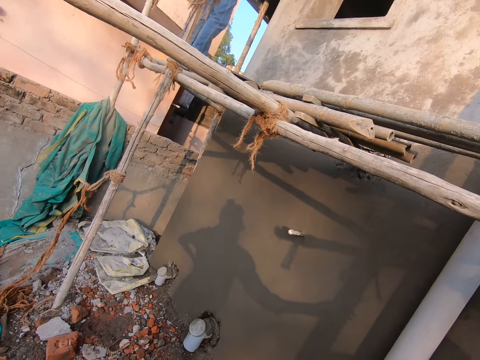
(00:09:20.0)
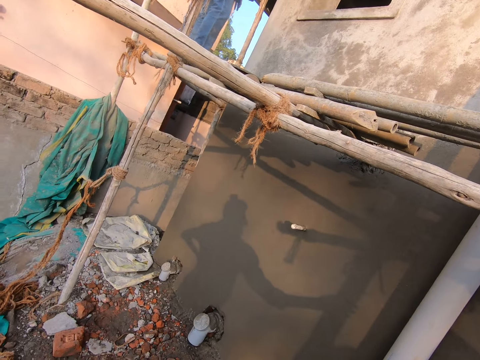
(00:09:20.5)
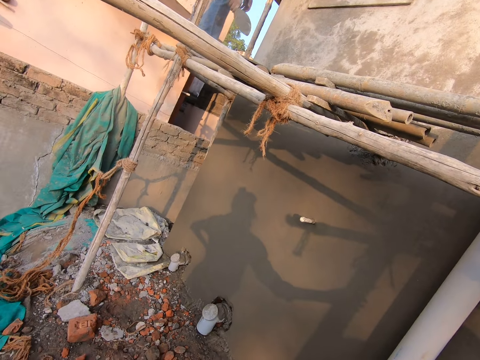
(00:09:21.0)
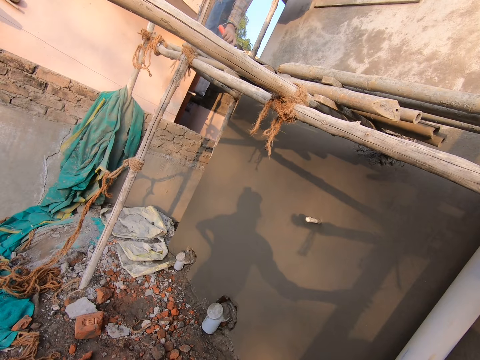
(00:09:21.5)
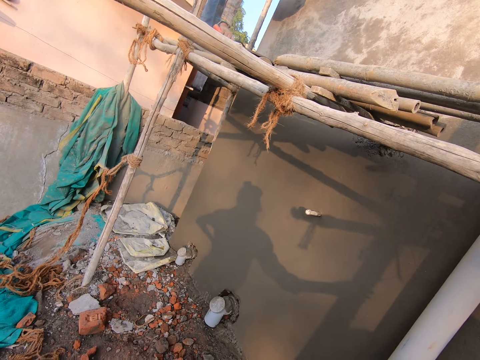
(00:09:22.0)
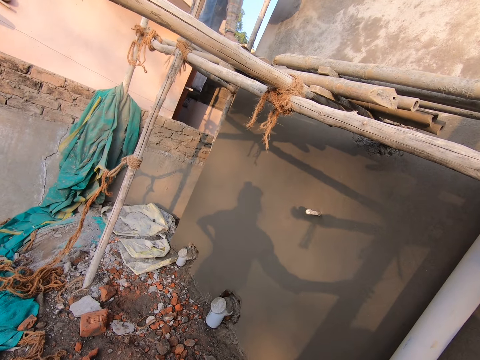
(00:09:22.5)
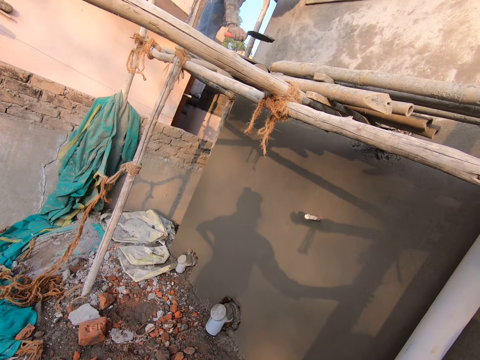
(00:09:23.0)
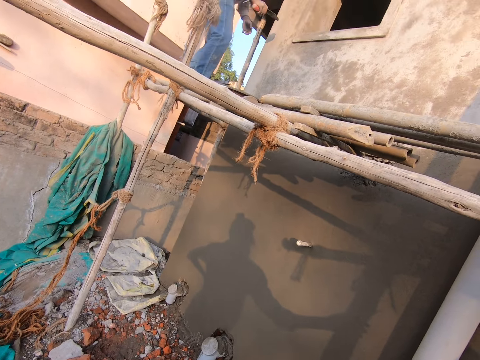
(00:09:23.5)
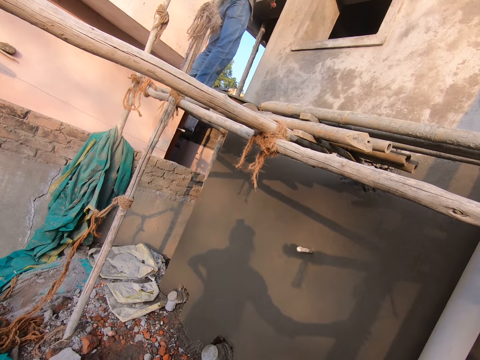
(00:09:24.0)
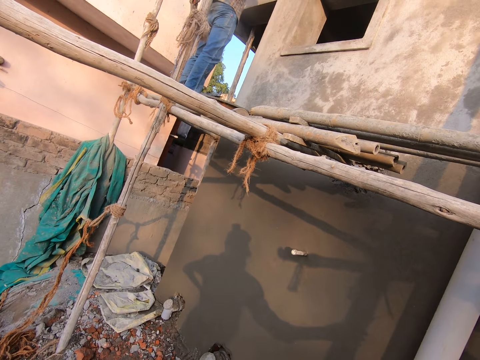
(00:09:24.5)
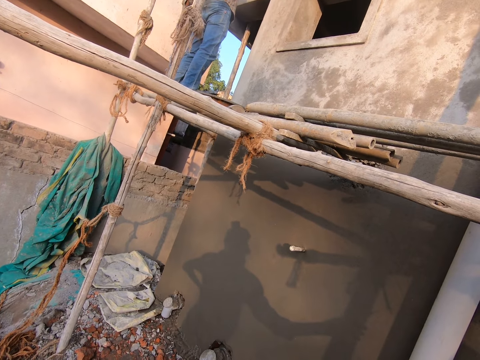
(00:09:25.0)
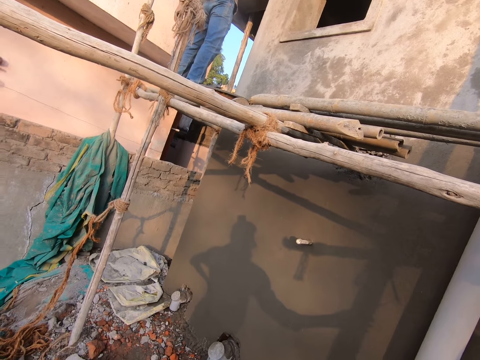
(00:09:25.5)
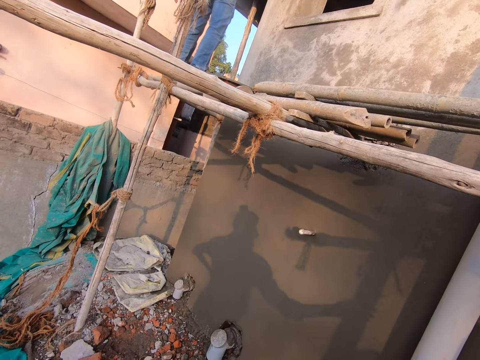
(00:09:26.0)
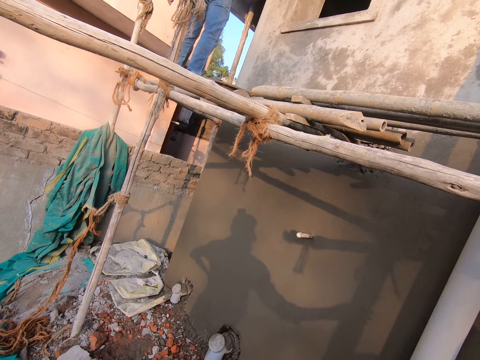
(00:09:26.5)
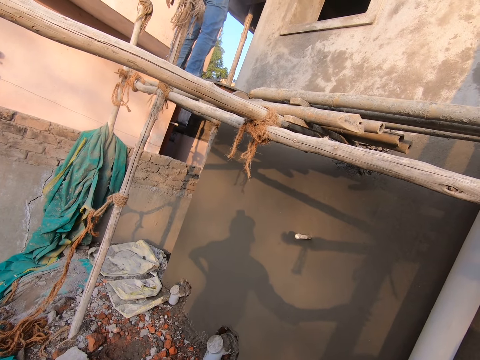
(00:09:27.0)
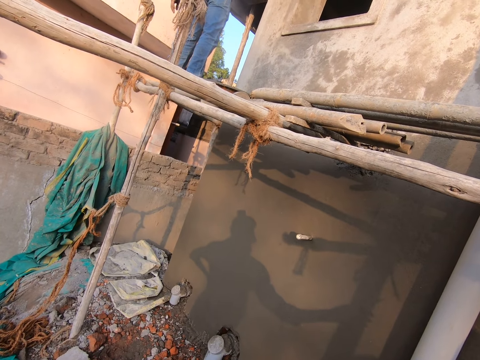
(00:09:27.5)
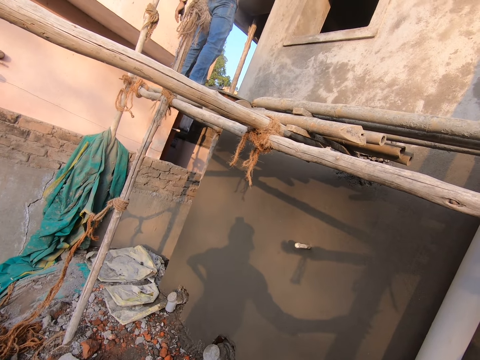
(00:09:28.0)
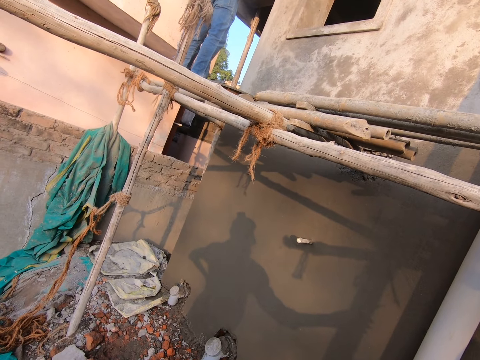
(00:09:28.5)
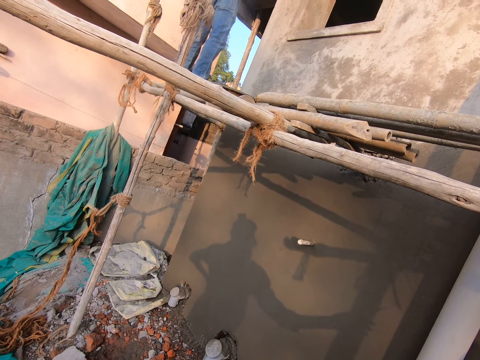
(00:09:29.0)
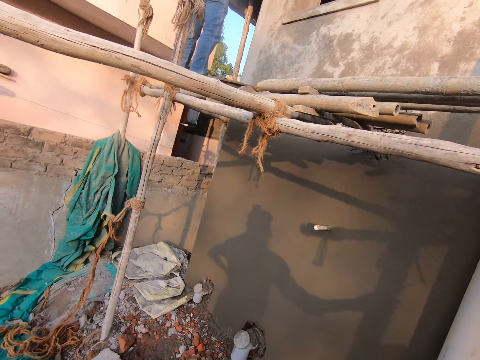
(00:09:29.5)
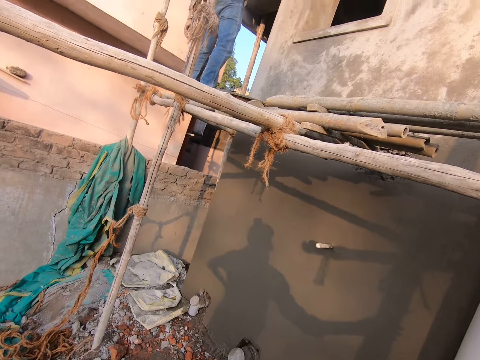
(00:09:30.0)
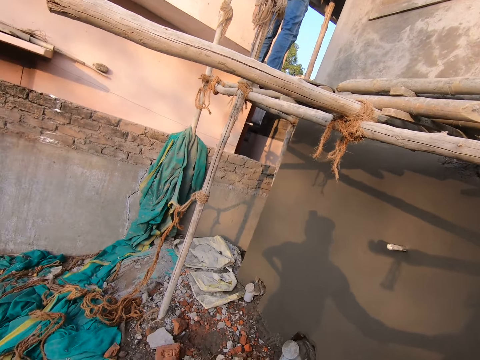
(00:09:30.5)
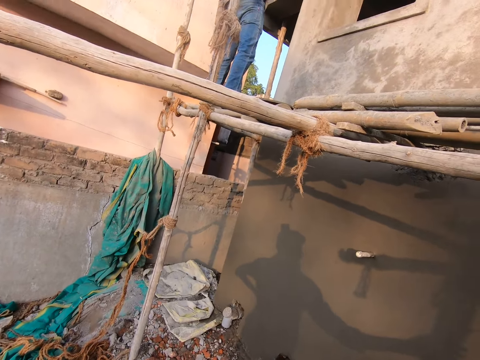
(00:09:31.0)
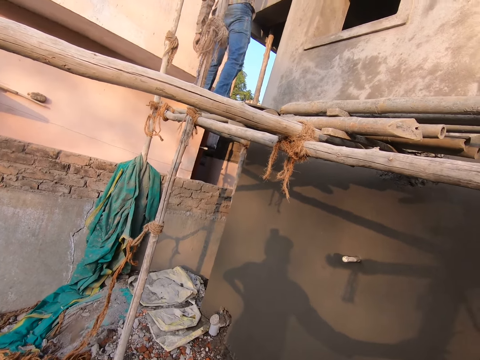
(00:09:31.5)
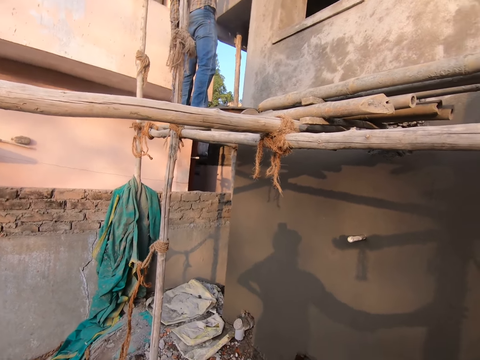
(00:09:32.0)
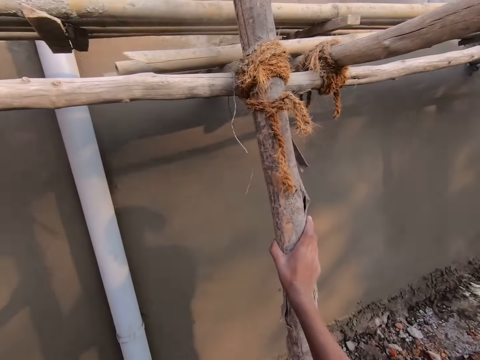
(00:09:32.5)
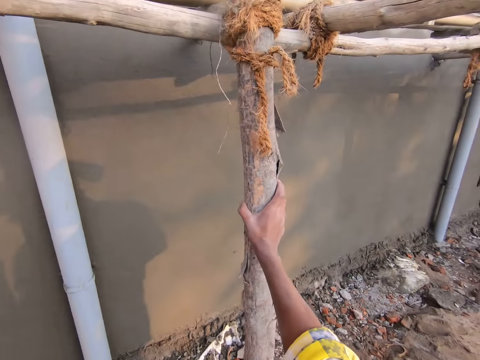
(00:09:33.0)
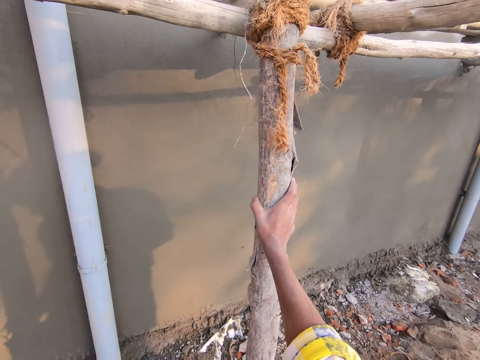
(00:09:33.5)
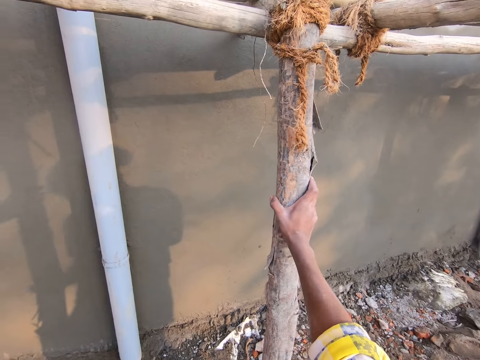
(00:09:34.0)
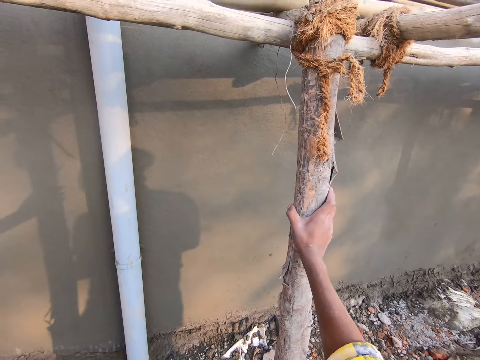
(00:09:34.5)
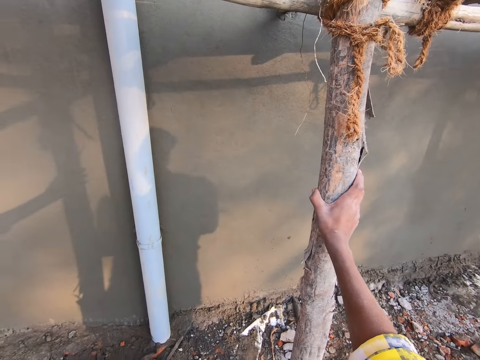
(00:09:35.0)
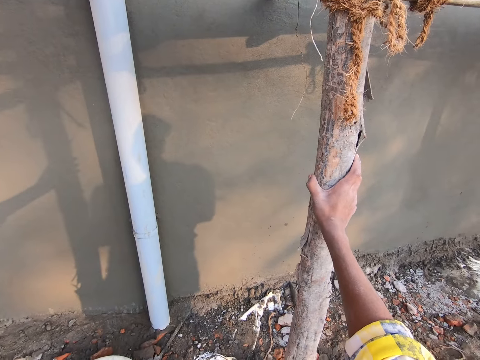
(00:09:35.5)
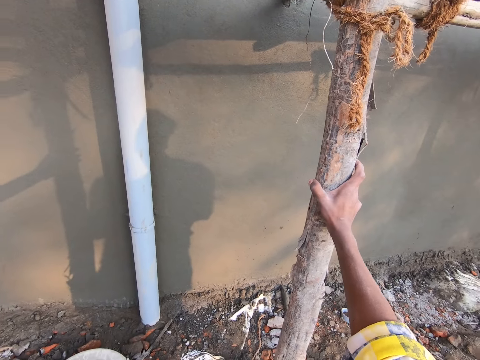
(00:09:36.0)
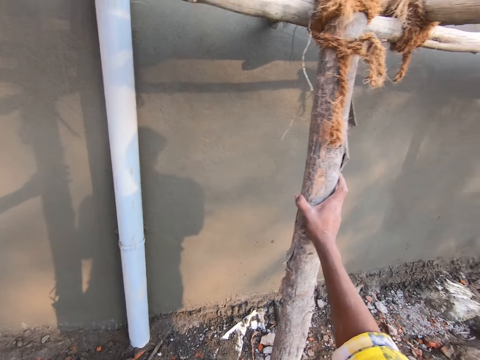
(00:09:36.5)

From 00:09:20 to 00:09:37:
A man scoops concrete with a trowel. The man applies the concrete on the wall. The camera wearer stares at the man. He talks to a person. He looks around and stares at his hand.

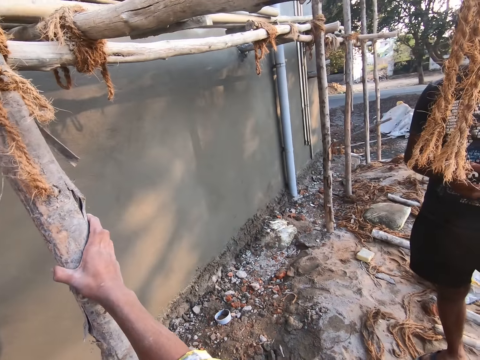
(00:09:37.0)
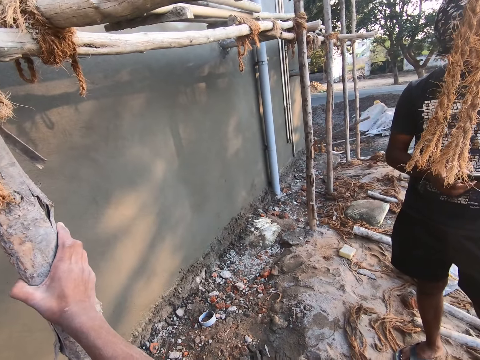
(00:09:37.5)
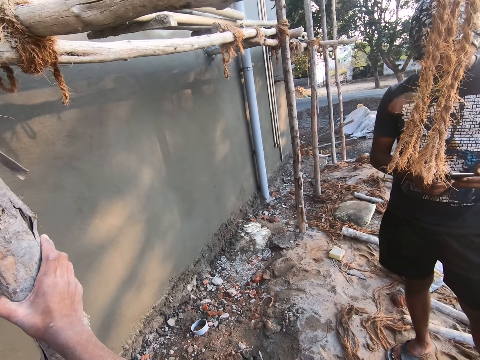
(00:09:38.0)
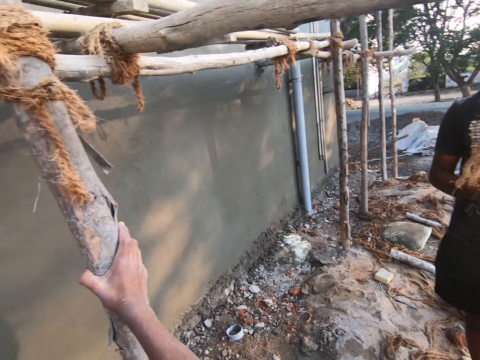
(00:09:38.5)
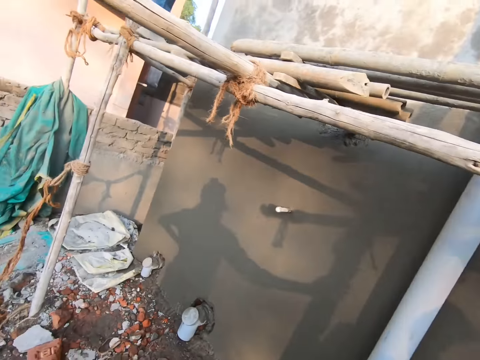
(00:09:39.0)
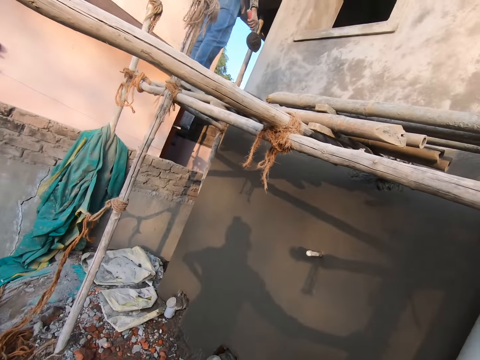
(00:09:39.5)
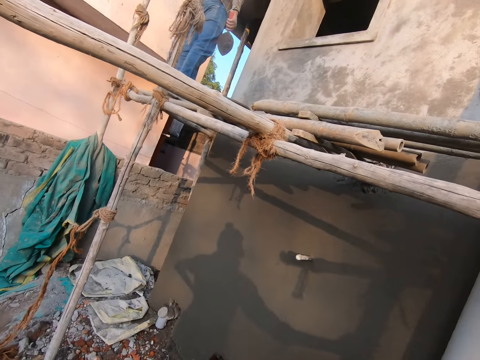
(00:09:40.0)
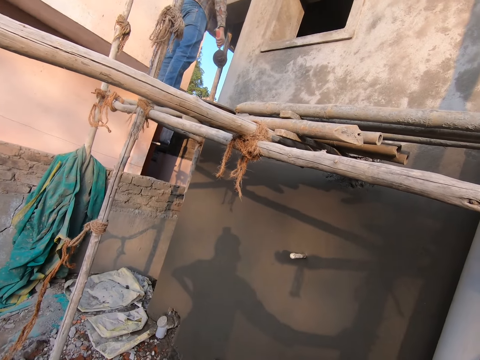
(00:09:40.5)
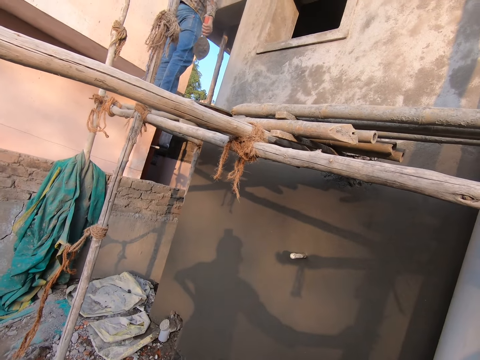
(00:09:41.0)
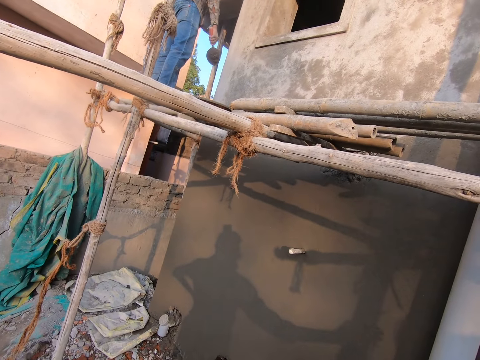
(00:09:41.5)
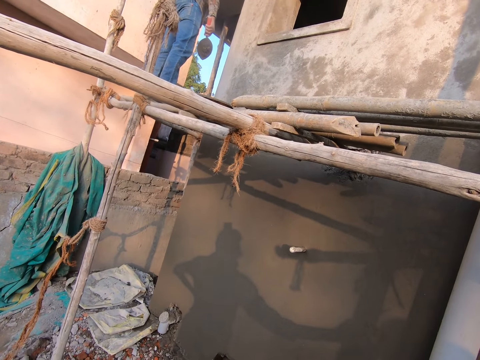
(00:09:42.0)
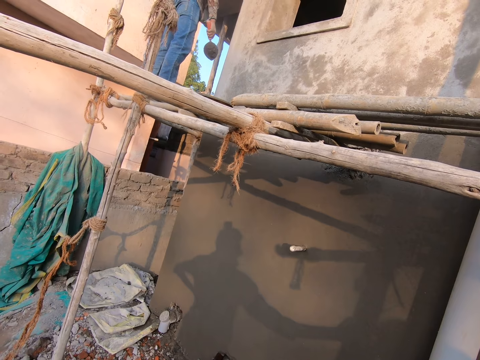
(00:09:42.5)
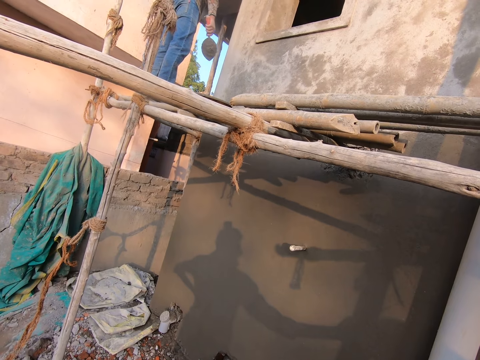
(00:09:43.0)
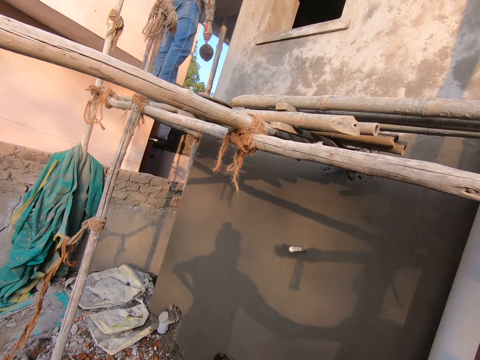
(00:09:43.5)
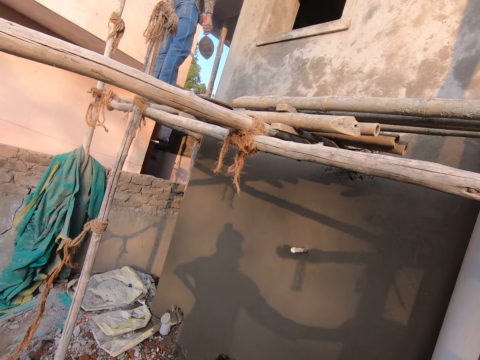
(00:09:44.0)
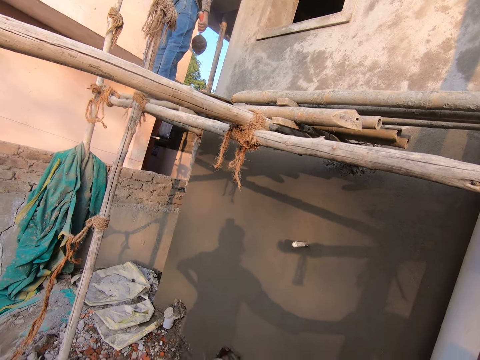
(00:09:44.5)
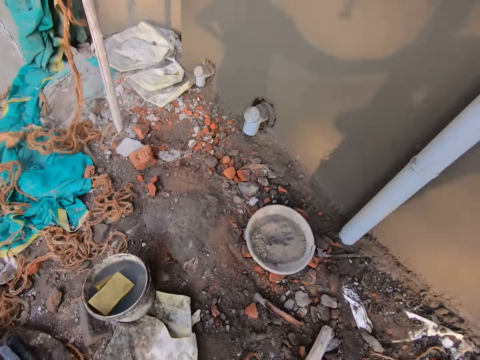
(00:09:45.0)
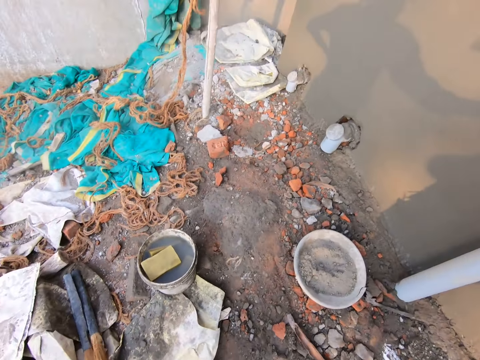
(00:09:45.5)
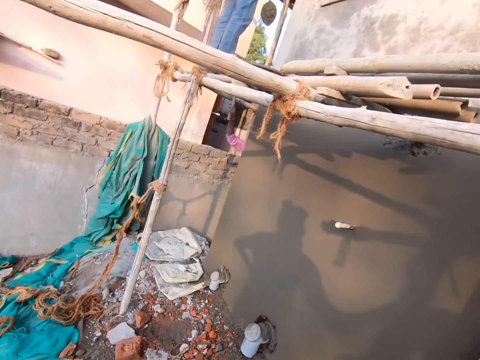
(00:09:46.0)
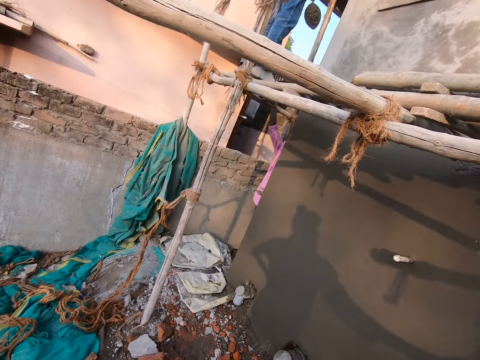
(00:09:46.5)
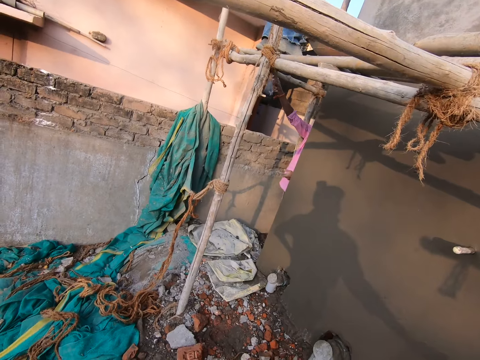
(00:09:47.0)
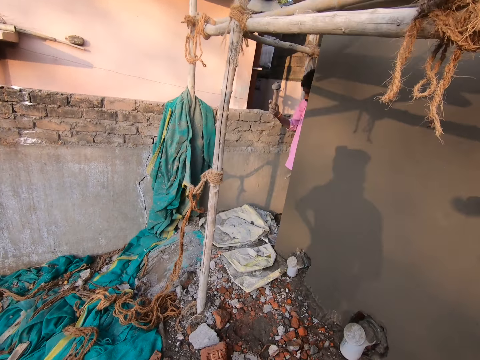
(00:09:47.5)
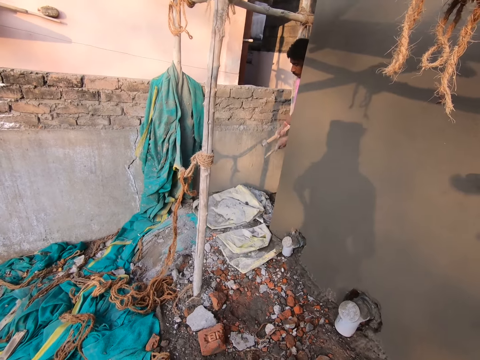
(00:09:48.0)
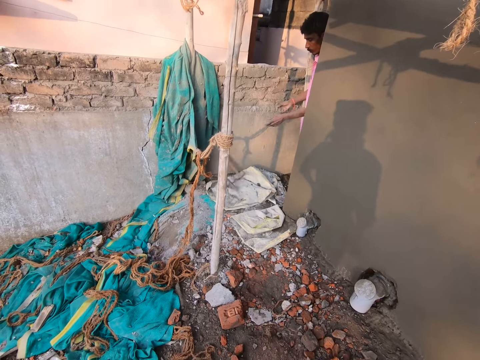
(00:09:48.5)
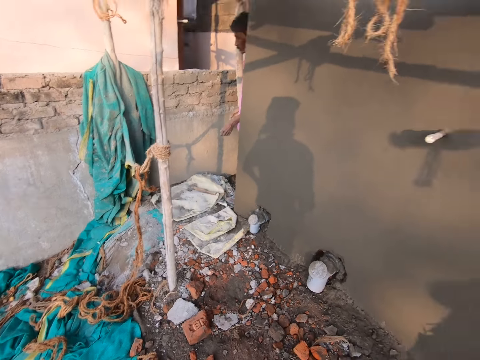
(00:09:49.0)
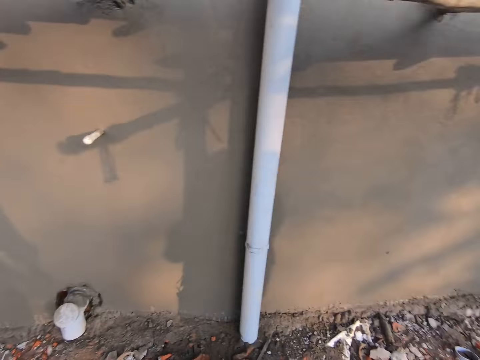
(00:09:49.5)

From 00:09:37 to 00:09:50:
The camera wearer looks at a man. They stare at another man. They look at the ground. A third man holds a hammer and drops the hammer.
